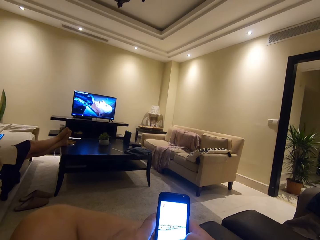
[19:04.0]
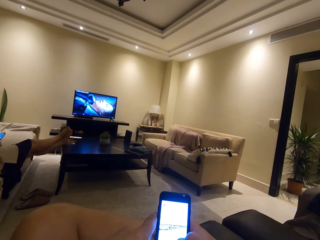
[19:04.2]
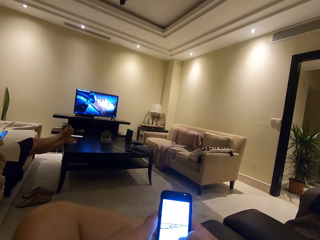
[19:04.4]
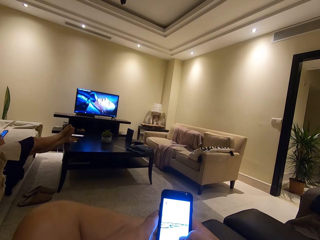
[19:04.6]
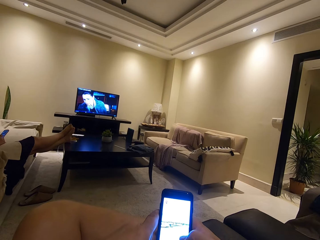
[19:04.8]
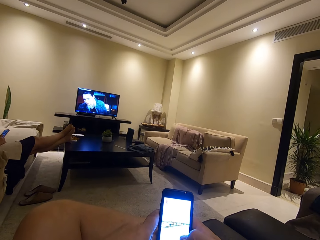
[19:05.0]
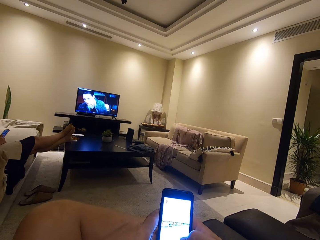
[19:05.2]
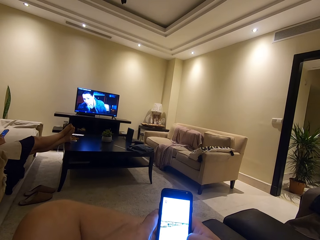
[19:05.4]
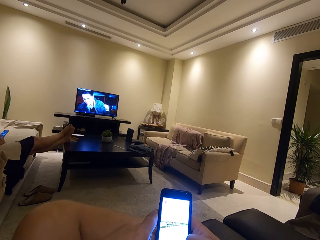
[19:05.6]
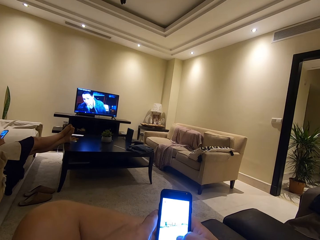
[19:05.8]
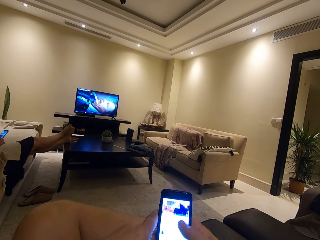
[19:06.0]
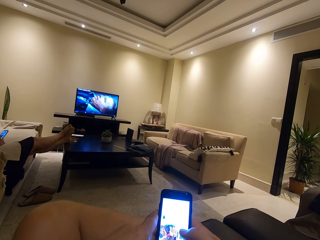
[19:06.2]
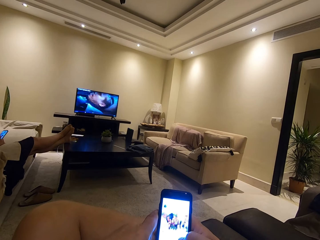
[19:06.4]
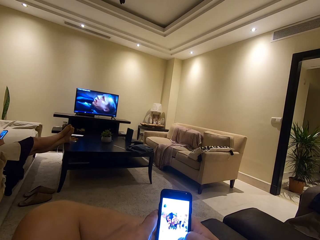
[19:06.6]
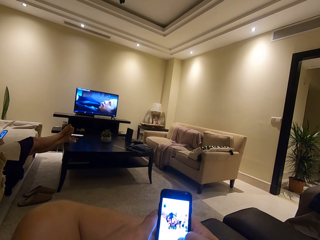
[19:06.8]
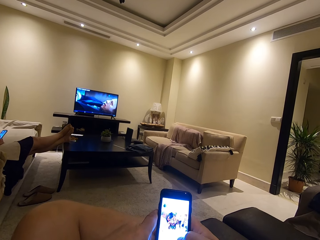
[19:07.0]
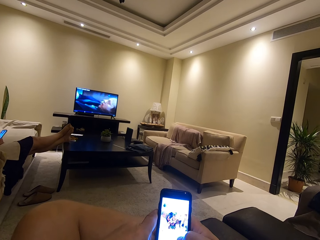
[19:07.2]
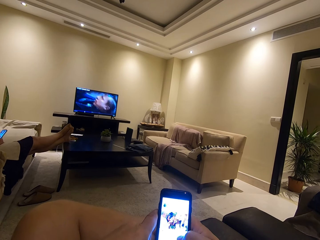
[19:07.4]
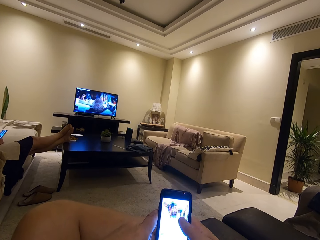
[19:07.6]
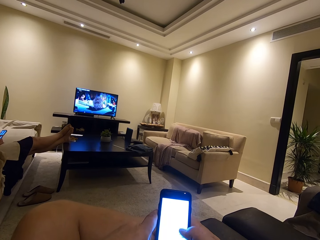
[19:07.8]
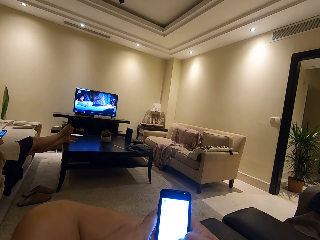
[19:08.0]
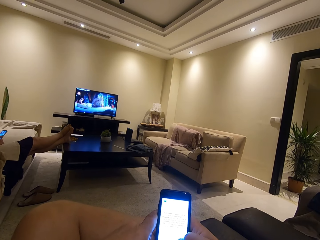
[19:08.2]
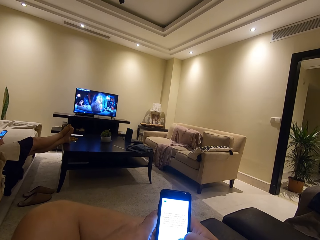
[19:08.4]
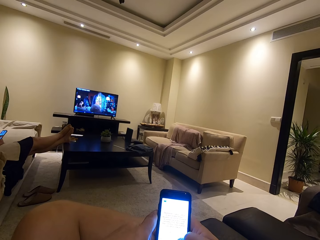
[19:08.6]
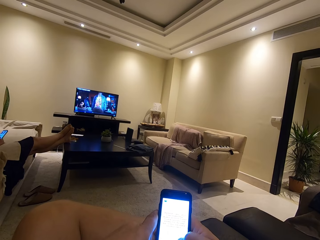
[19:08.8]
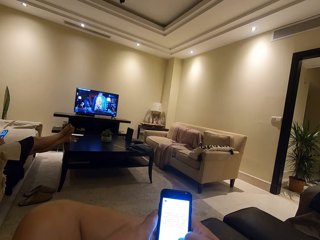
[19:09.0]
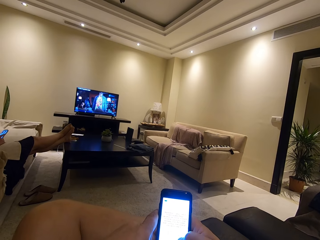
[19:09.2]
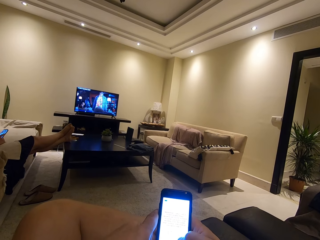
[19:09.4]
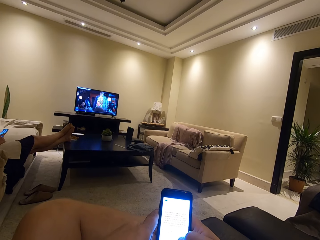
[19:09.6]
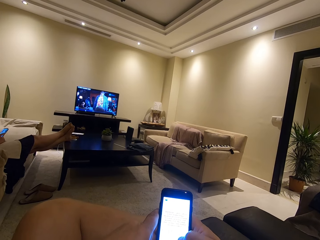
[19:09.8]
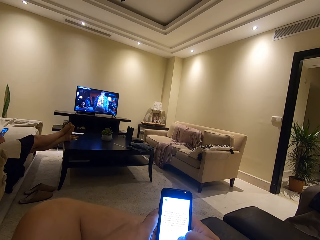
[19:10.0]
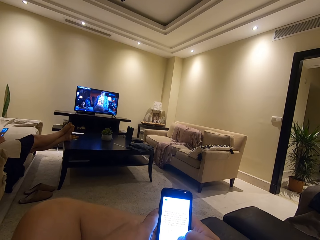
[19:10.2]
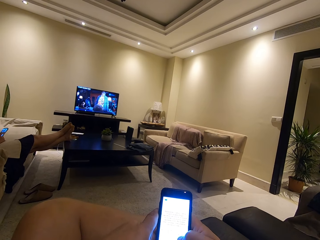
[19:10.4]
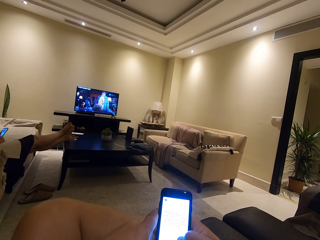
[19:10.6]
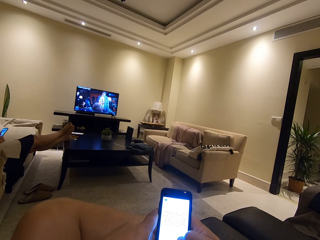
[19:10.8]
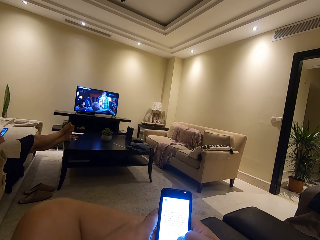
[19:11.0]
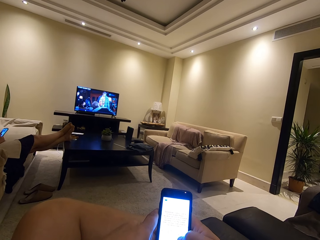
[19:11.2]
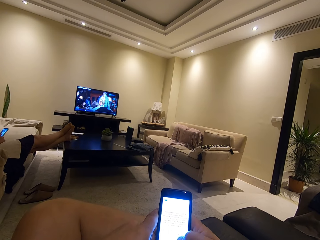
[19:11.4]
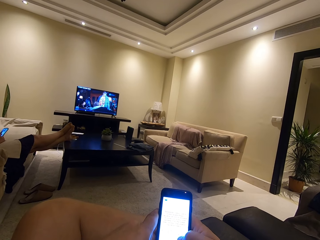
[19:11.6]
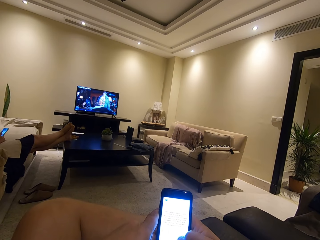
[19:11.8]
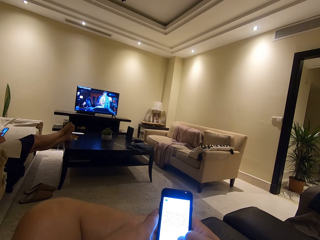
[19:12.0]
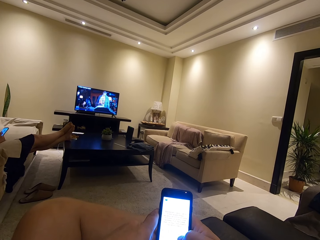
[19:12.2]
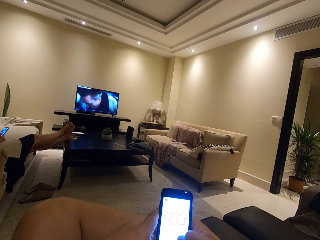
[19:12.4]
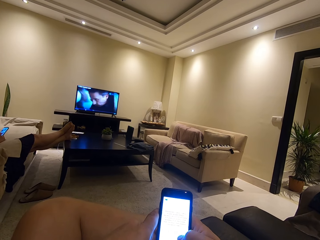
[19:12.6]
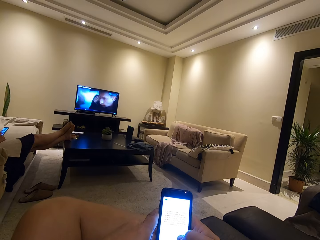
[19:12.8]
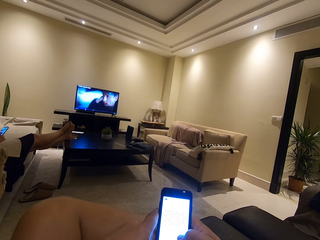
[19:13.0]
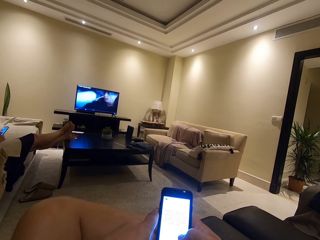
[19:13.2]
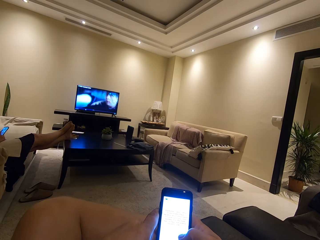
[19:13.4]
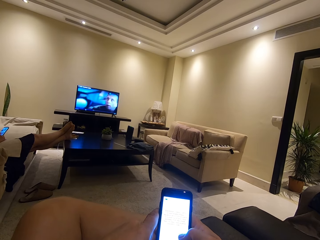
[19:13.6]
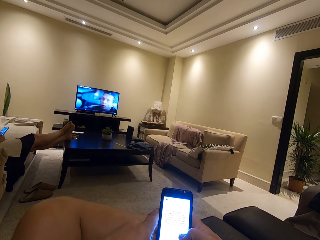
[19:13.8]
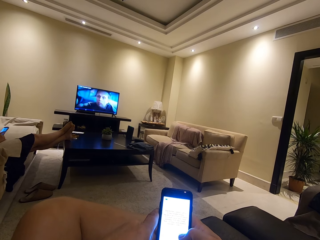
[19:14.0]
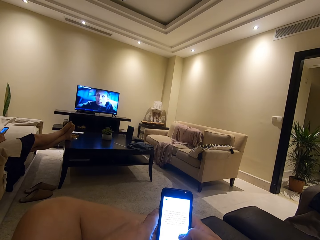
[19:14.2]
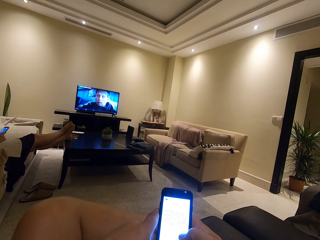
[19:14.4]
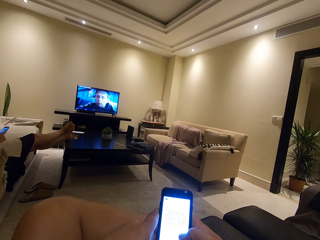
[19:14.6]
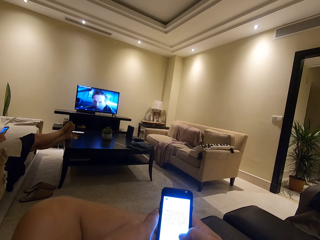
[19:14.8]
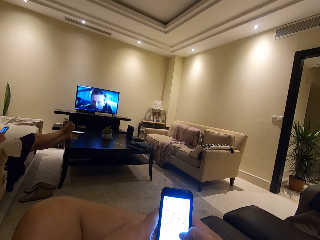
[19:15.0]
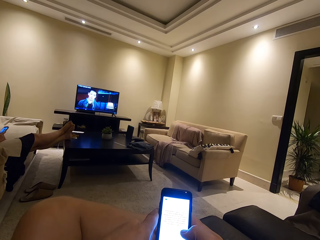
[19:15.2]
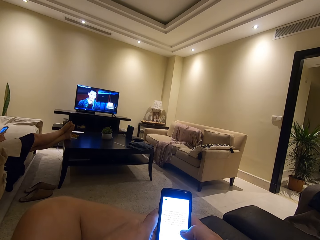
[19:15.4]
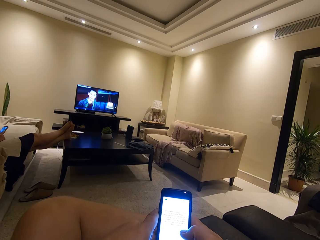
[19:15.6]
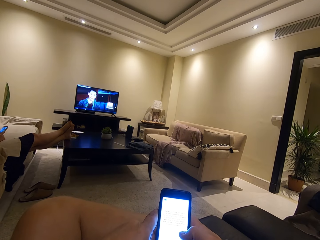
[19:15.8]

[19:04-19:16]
The camera wearer reads something on the phone.

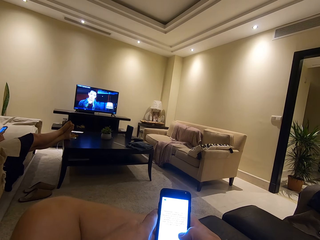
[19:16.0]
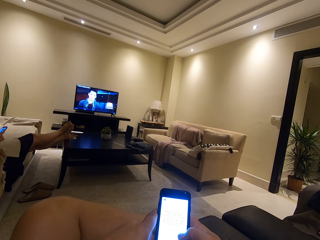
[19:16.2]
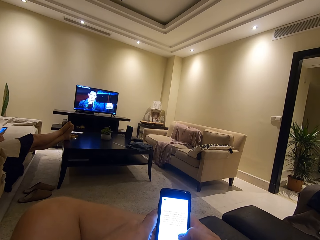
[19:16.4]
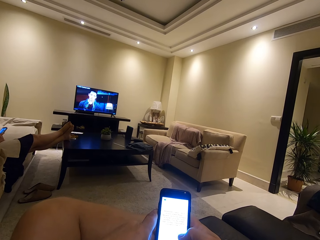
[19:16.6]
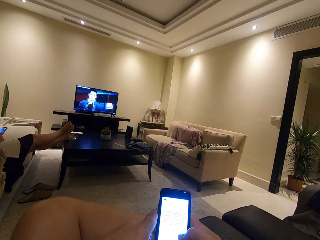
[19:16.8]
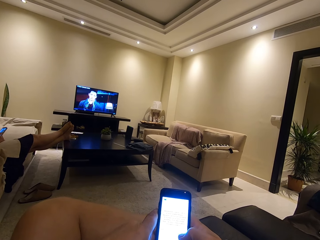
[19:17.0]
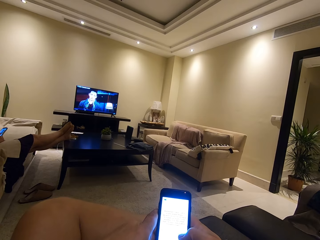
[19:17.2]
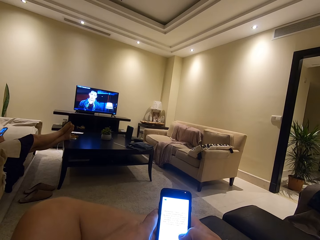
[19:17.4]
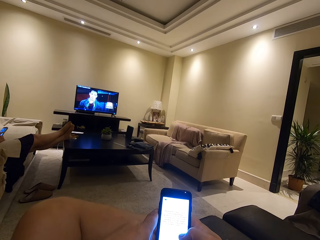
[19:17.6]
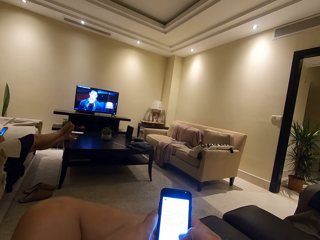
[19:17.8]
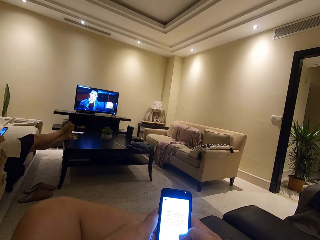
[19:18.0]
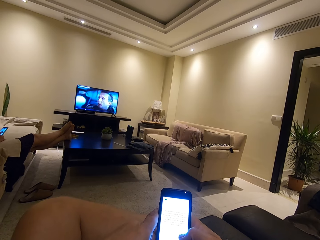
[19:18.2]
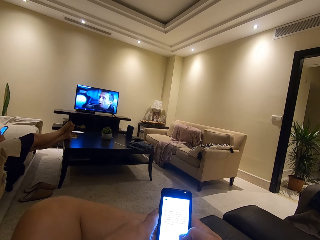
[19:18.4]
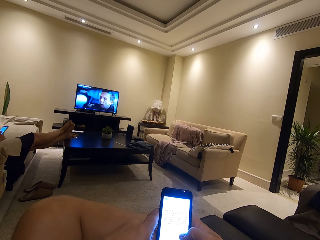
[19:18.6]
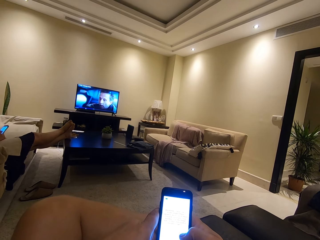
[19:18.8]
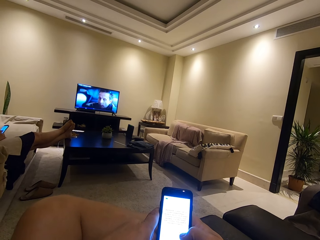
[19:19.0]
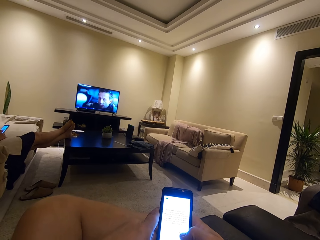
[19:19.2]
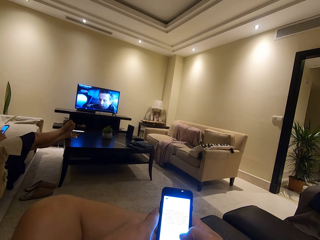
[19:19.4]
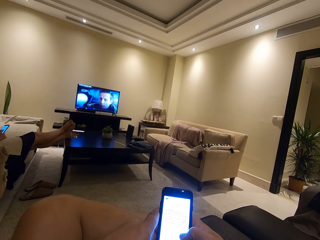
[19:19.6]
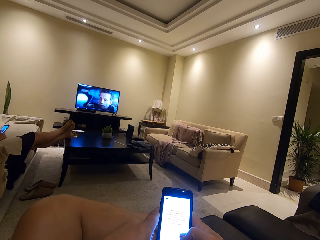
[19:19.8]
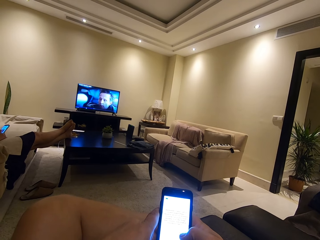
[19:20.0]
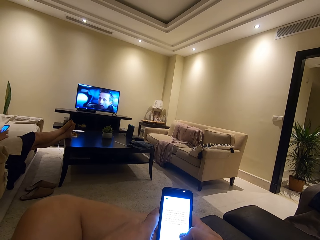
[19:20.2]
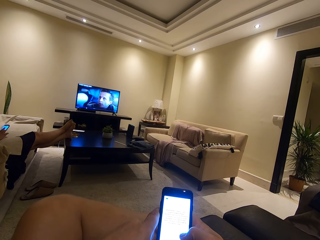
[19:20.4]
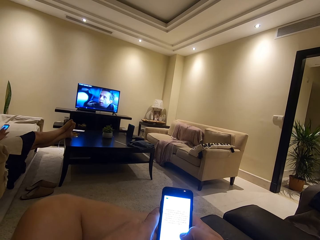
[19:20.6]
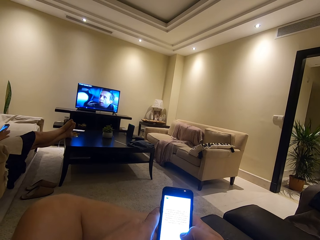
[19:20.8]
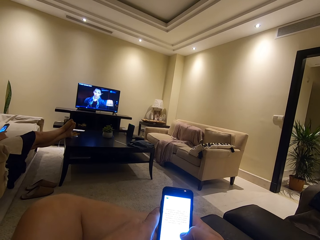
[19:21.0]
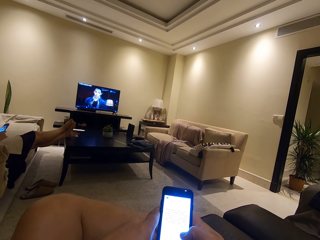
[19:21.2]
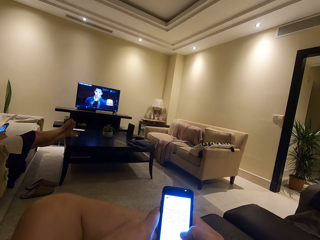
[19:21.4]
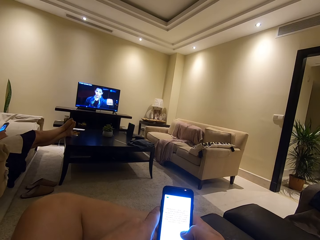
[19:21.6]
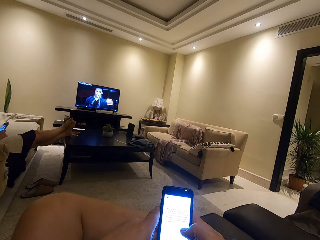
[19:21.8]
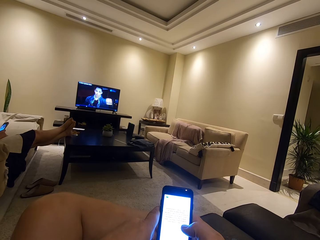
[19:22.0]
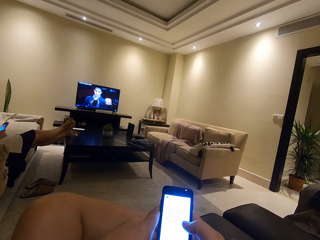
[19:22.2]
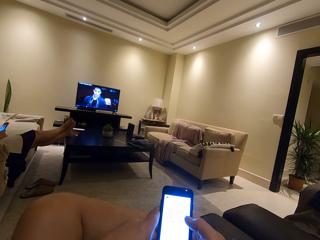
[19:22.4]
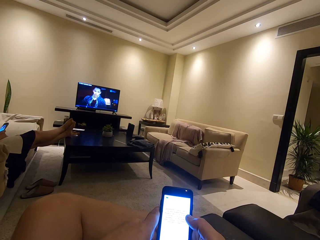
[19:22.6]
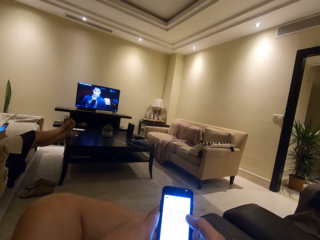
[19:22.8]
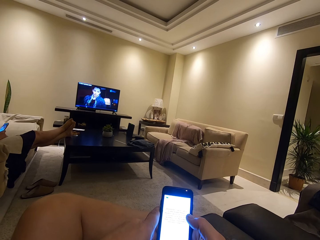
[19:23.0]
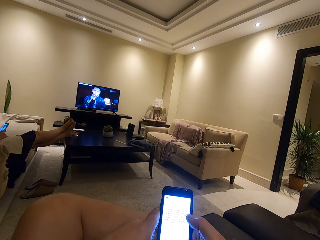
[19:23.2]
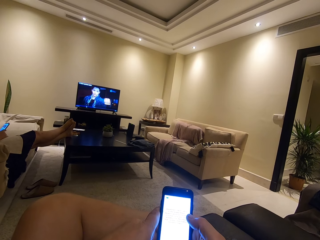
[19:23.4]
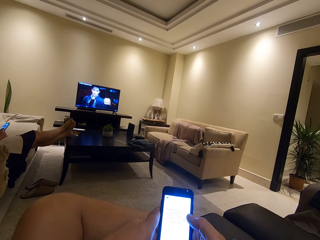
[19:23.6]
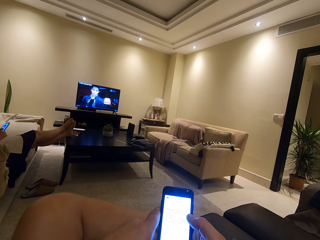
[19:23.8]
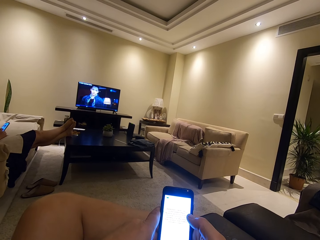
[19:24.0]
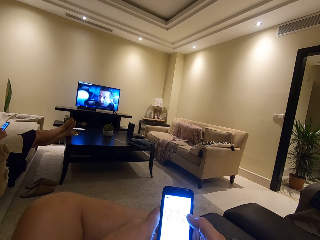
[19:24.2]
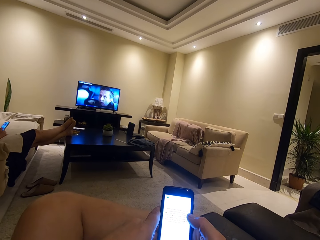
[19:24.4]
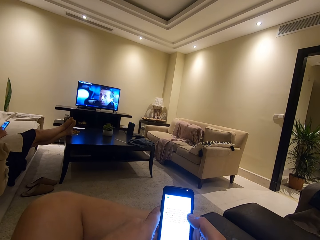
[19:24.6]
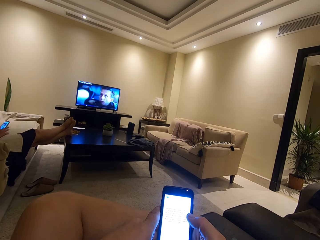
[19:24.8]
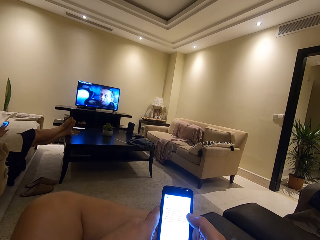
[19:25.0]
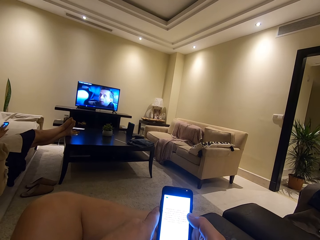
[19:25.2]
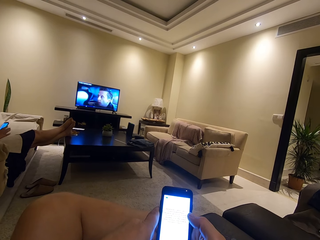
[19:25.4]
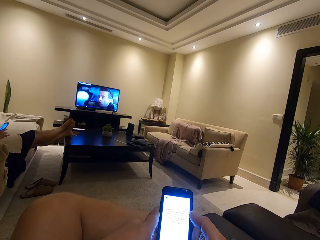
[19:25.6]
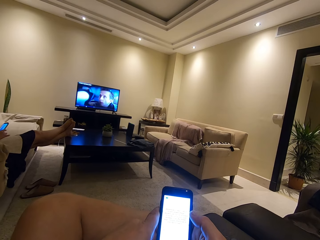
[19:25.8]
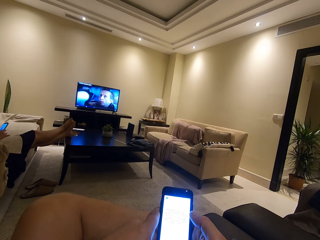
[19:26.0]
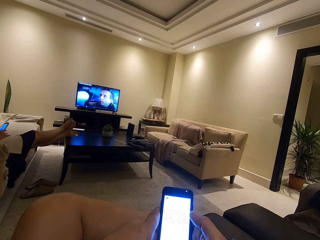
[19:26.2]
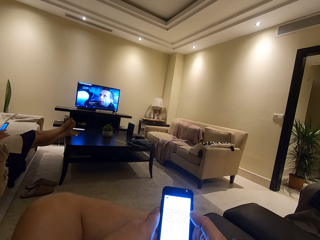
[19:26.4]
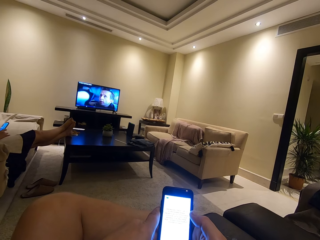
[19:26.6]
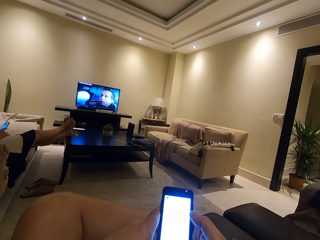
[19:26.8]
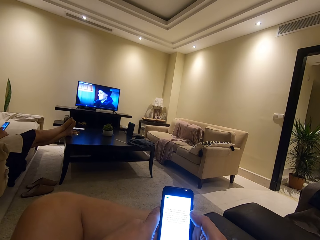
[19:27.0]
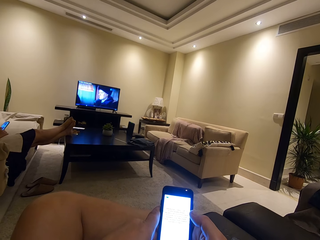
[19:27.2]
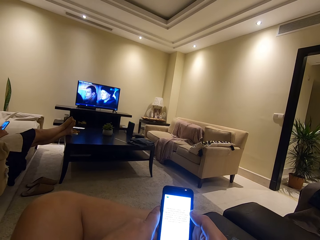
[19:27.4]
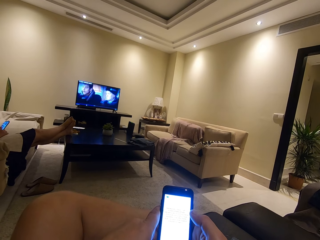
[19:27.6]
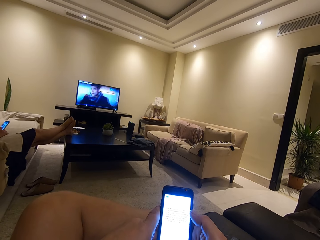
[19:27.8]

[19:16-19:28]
The camera wearer watches the television. He uses his phone.
